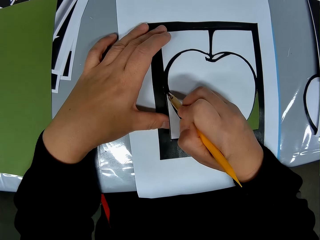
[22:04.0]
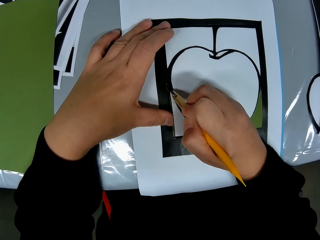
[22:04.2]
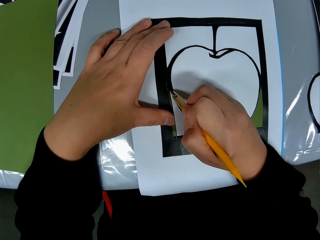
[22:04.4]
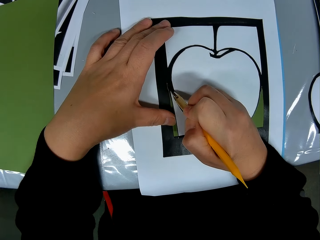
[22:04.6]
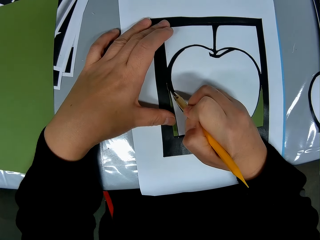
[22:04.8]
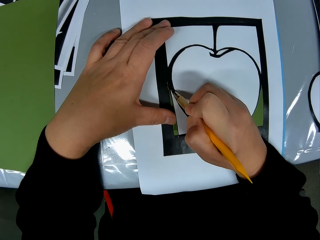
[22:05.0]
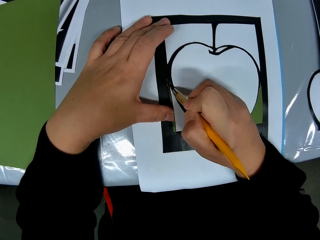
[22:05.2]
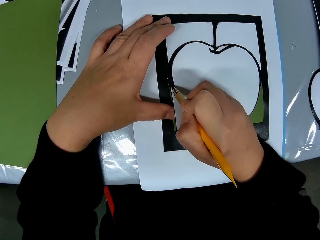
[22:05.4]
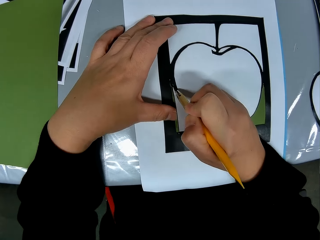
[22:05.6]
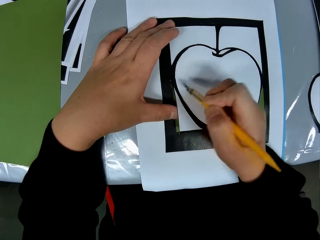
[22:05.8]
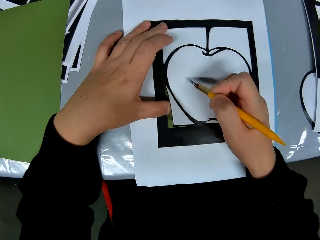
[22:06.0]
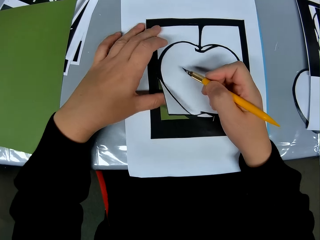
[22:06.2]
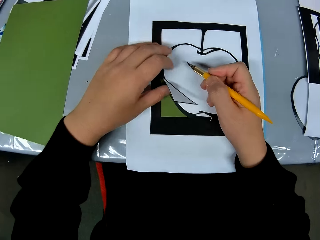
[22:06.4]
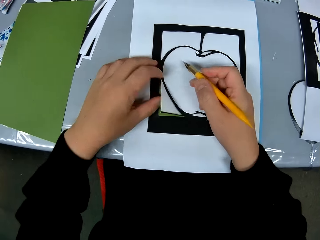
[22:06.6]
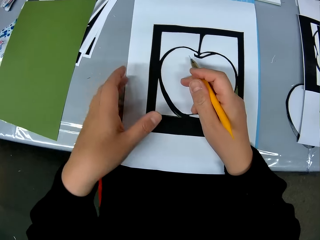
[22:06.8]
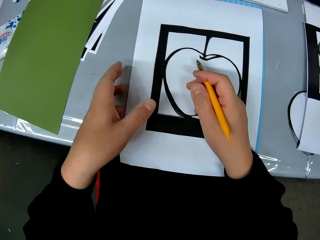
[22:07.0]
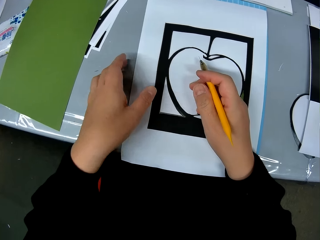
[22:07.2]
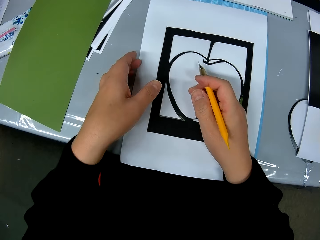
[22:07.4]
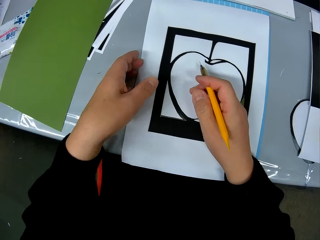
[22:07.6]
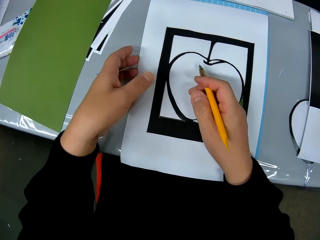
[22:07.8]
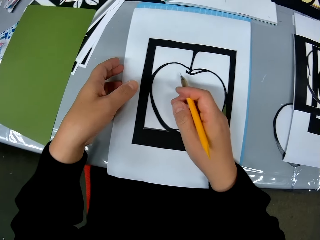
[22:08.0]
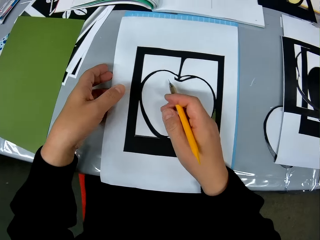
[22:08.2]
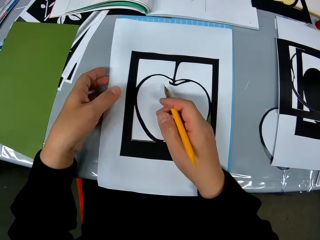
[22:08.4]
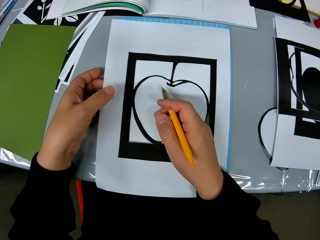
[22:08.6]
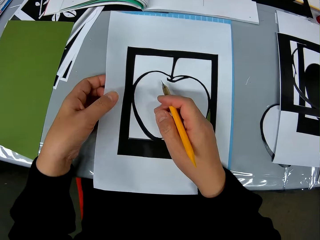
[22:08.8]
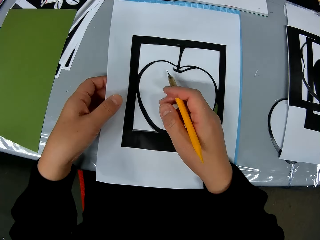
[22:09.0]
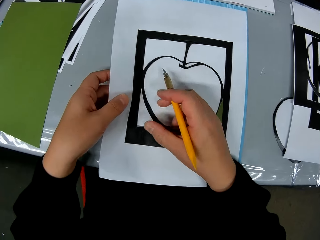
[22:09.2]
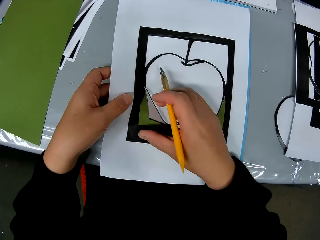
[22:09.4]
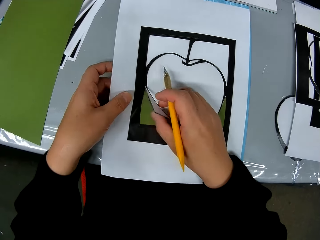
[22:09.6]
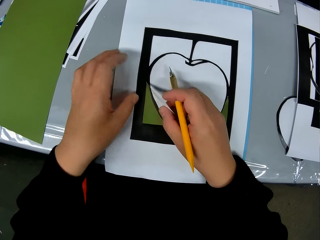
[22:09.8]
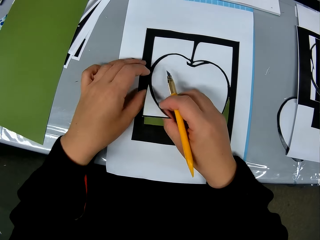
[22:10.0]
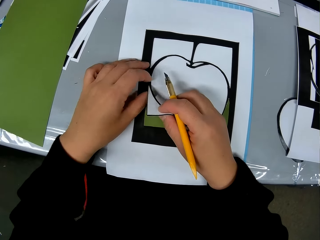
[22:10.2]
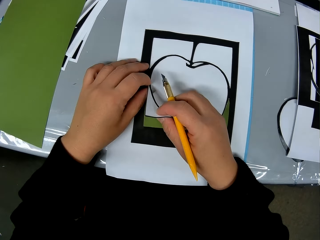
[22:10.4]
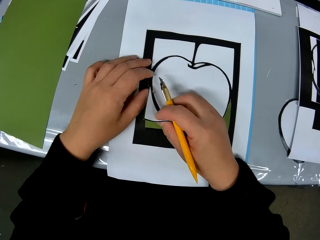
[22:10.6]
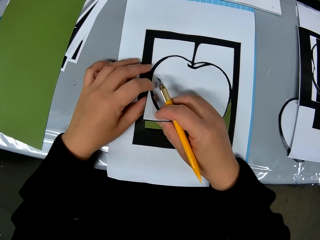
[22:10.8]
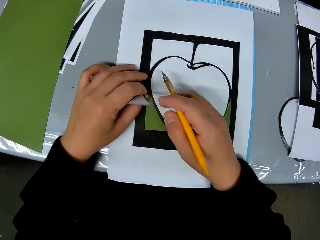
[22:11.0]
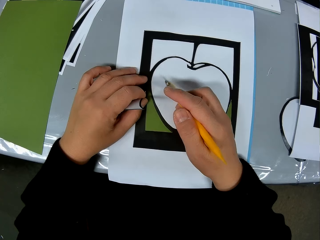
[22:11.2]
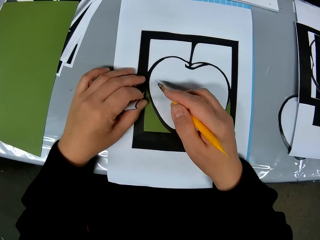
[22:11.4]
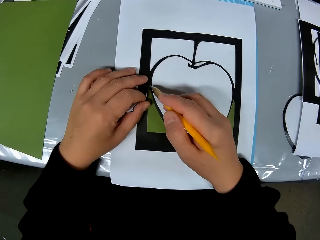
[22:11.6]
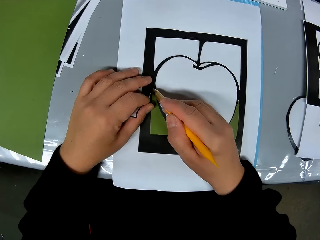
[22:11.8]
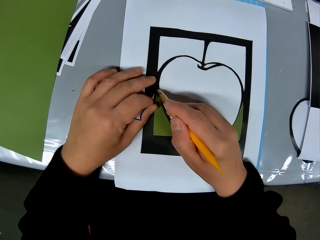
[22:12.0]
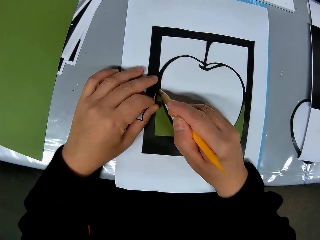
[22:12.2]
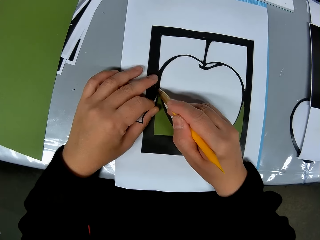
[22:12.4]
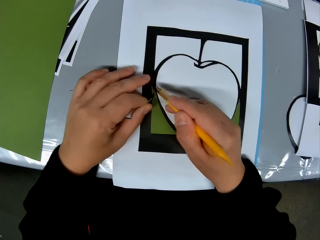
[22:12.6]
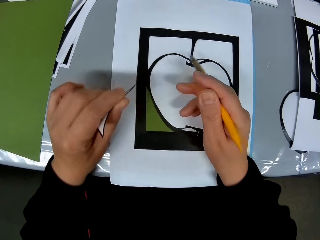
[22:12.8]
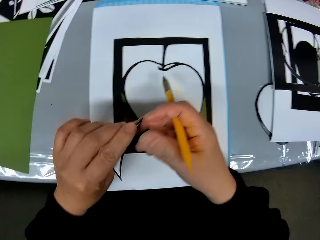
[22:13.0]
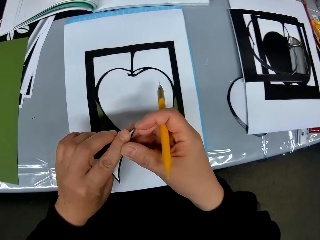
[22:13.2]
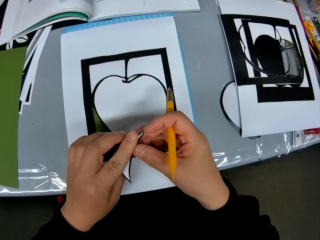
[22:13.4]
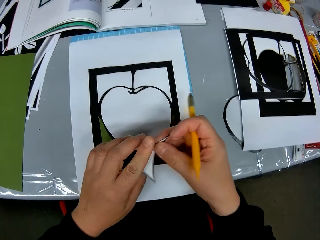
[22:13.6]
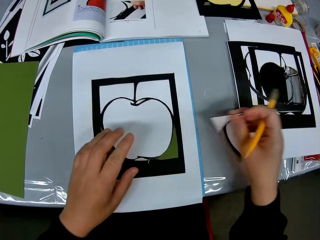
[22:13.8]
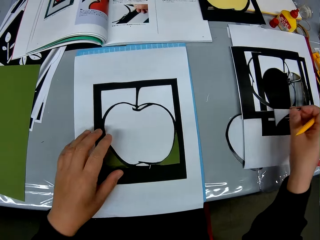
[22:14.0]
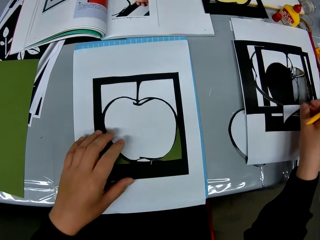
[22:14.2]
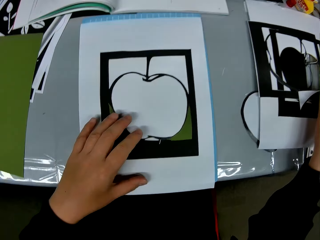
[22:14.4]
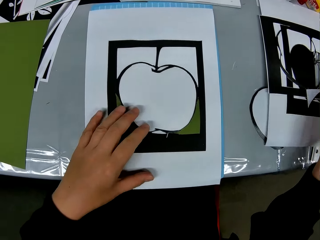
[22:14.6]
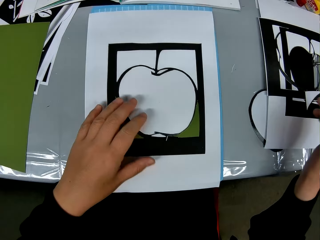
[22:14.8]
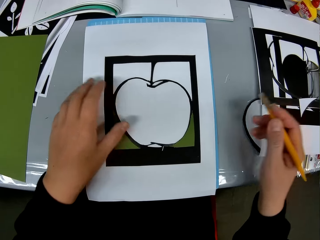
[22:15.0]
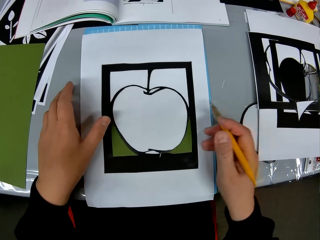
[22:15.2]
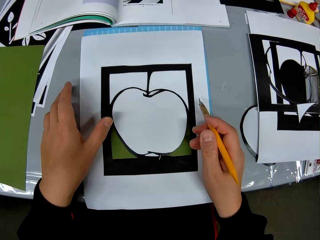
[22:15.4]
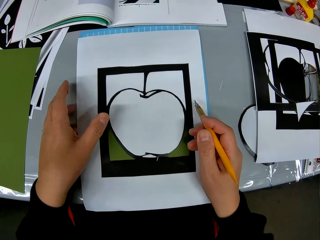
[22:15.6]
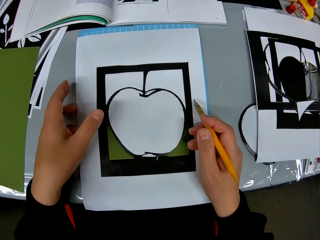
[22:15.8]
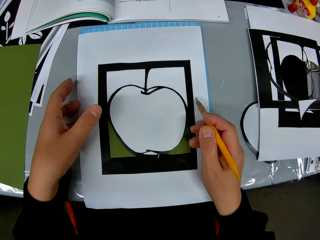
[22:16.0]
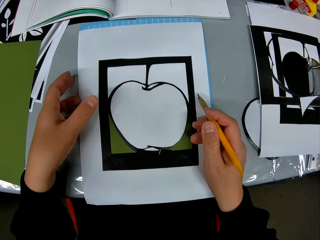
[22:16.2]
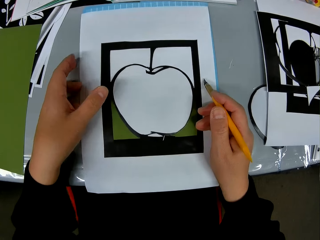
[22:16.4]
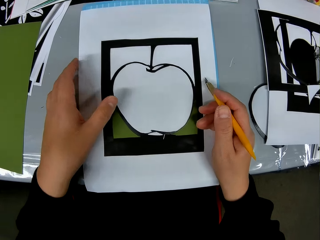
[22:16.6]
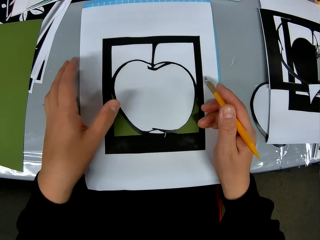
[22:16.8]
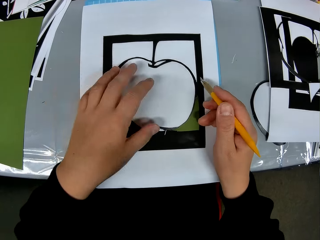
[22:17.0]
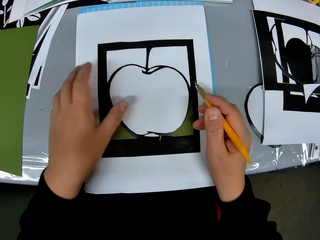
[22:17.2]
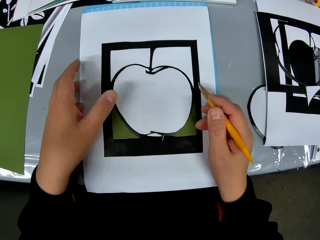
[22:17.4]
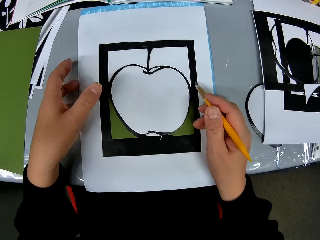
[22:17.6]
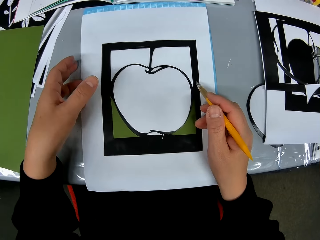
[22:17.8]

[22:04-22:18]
The camera wearer holds a paper. They let go of the paper. They lift the art. They push the cut paper. They detach a piece of paper from the drawing book. They hold the cut paper. They remove a hand from the art. They hold the cut paper. They cut the paper. They drop the piece of paper on the table. They exchange the paper to the other hand. They lift the art.

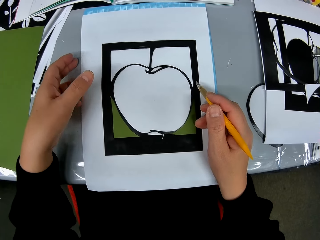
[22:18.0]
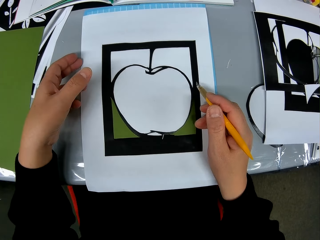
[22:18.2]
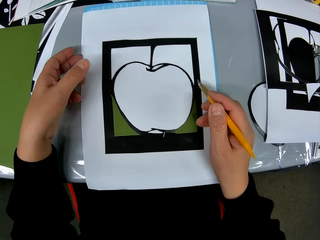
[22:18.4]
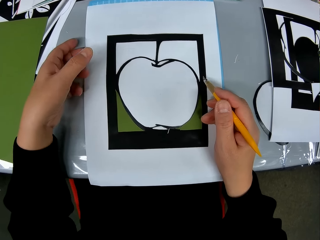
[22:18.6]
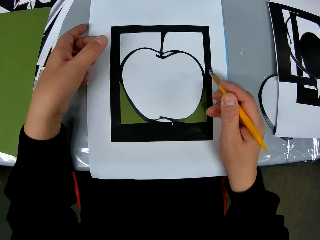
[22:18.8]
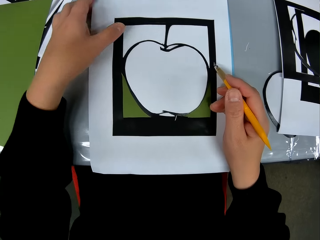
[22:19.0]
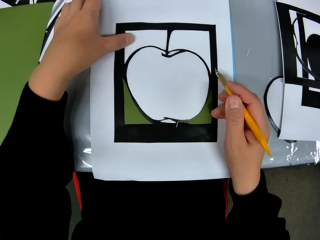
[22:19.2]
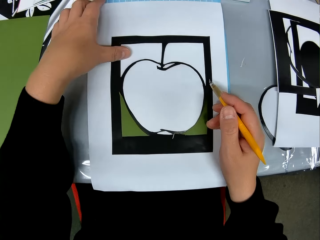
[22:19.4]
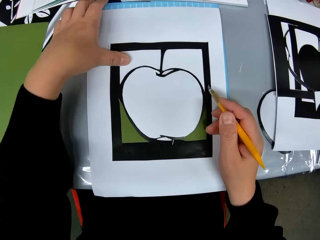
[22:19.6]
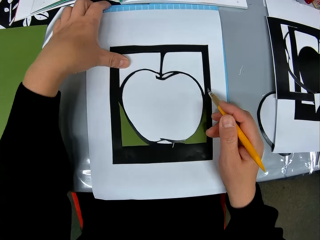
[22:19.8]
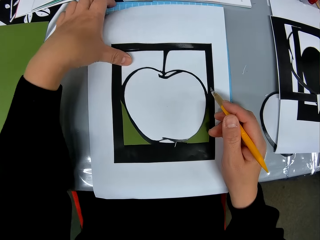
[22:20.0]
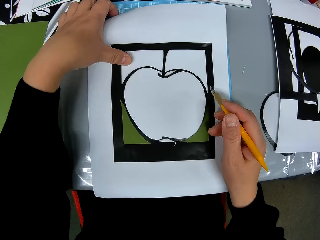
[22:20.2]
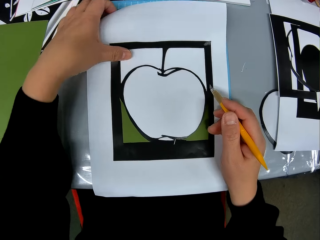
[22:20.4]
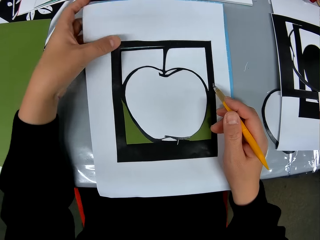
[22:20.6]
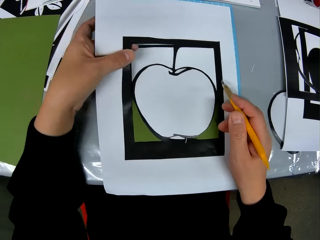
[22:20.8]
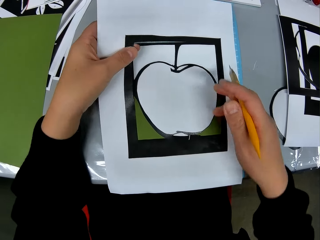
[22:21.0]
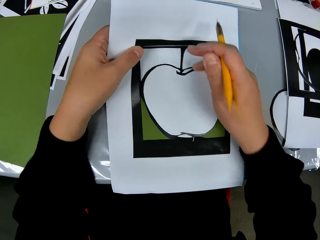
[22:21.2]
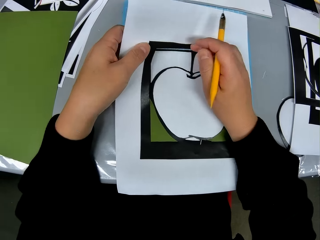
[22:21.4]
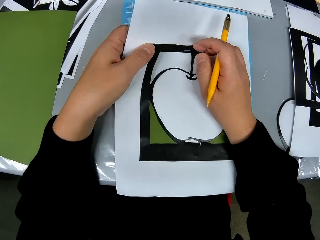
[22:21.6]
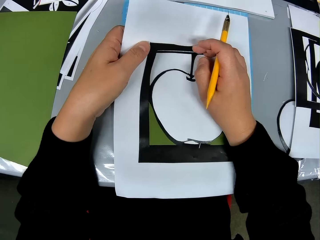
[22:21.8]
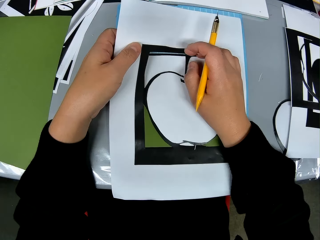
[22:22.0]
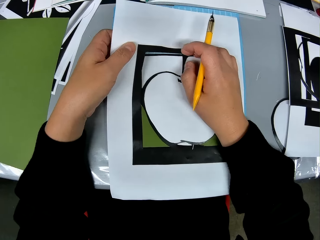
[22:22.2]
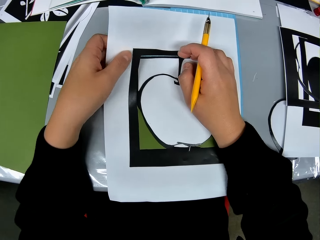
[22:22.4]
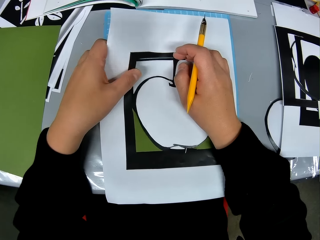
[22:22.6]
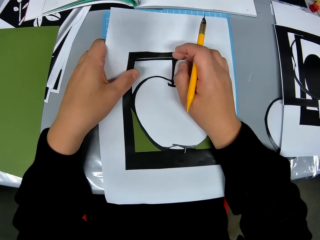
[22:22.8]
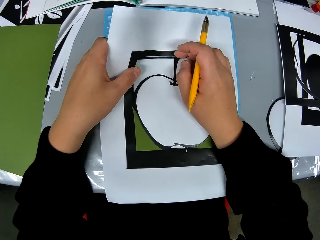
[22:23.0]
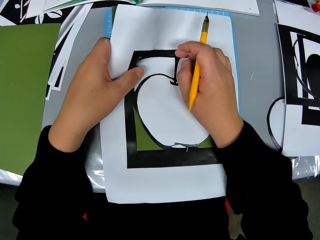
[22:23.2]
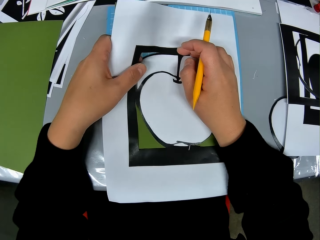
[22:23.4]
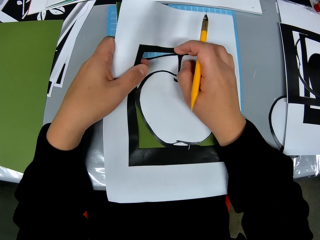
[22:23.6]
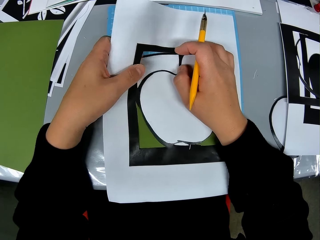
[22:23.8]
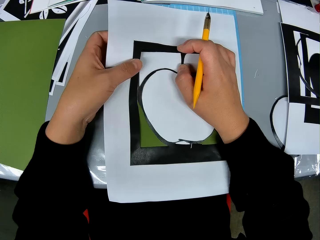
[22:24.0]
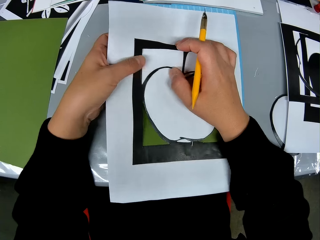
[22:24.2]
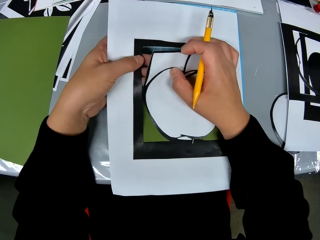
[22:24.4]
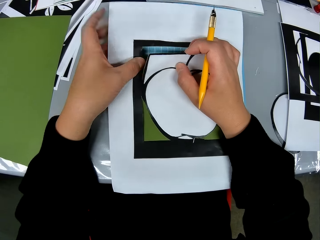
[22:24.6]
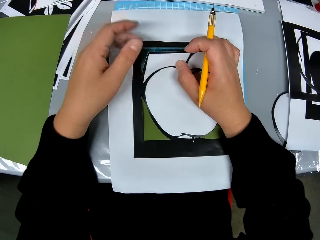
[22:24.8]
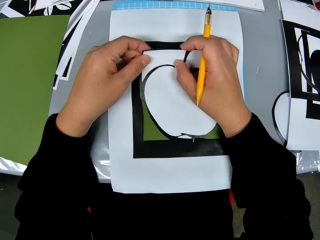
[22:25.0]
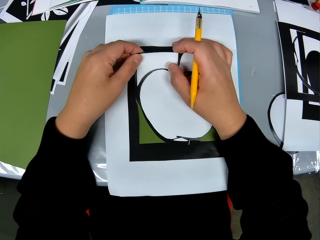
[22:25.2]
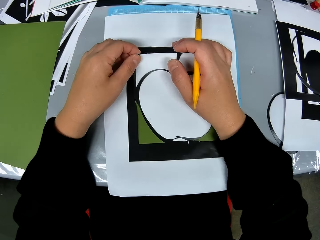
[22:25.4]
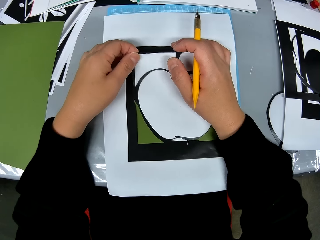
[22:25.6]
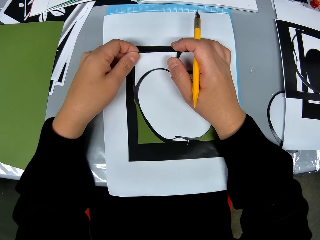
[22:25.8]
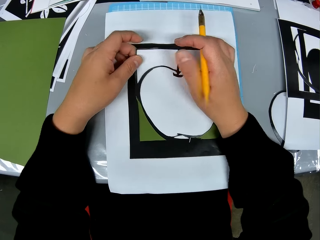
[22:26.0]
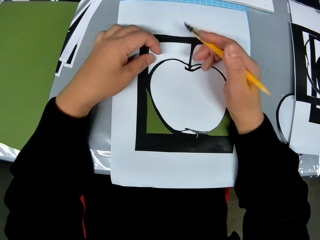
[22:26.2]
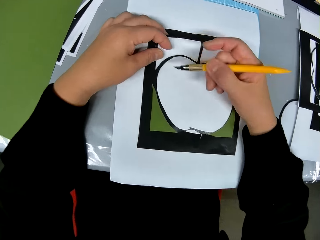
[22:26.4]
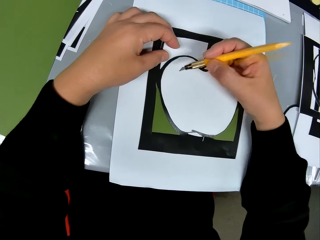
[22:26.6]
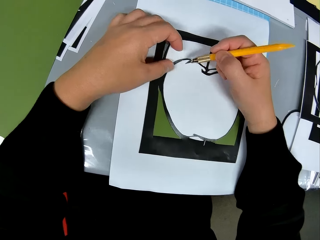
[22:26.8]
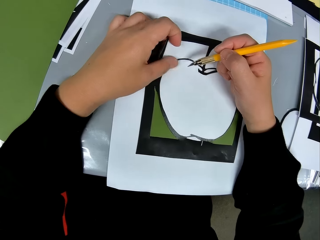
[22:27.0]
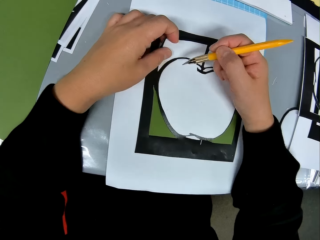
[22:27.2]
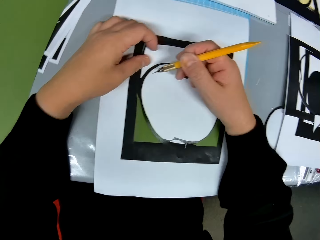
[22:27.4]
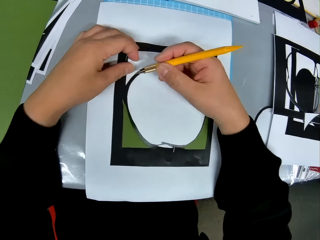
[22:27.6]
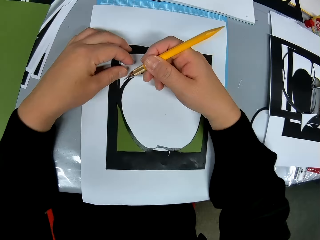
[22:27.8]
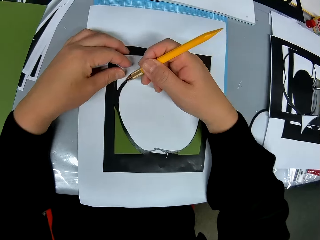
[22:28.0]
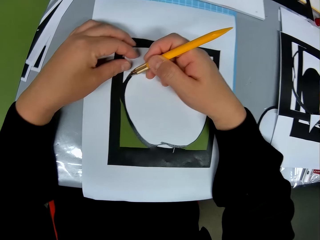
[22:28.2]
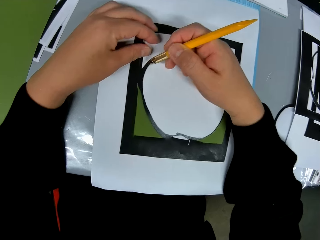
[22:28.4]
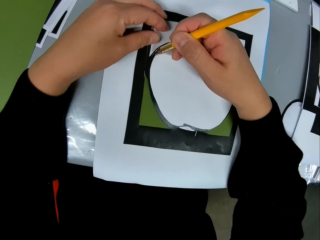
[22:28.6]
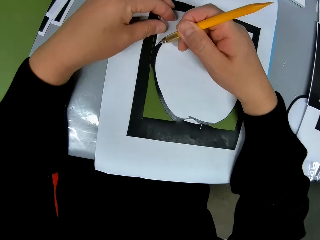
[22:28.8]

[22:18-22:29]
The camera wearer uses his hands on the drawing book. He touches the art. He holds the art. He pushes the cut part. He removes a hand from the art. He holds the art. He moves the blade. He moves a finger.
